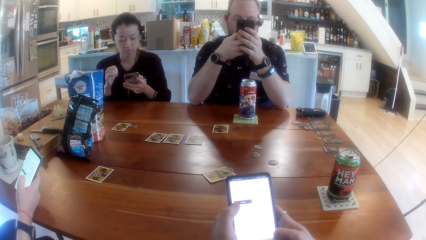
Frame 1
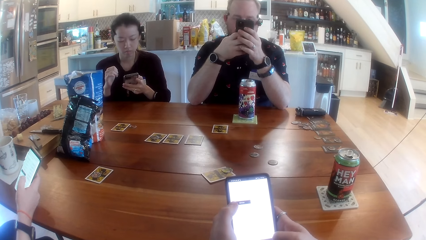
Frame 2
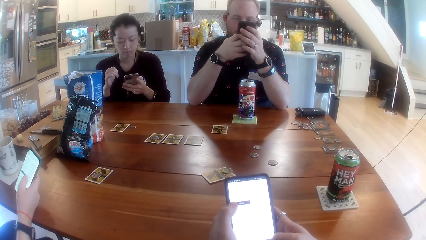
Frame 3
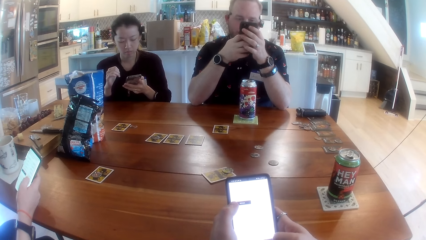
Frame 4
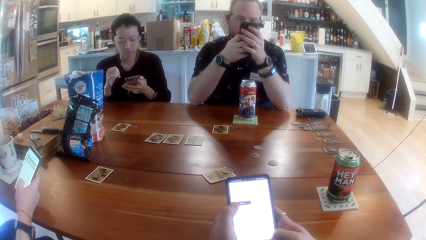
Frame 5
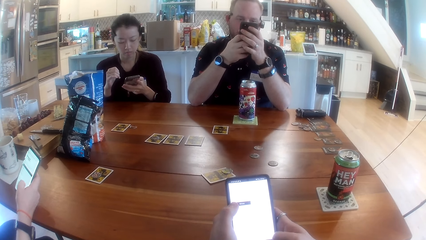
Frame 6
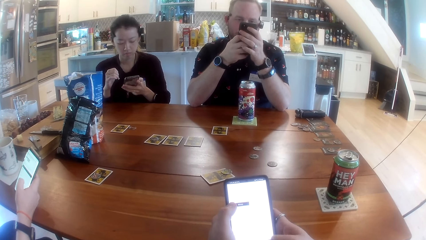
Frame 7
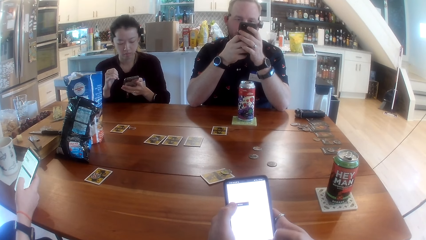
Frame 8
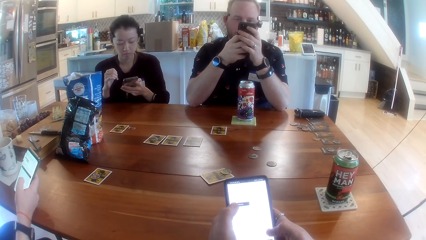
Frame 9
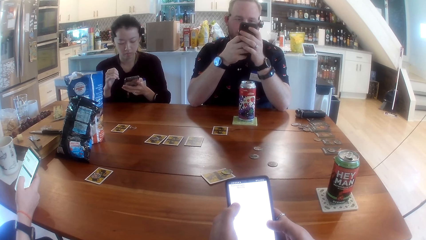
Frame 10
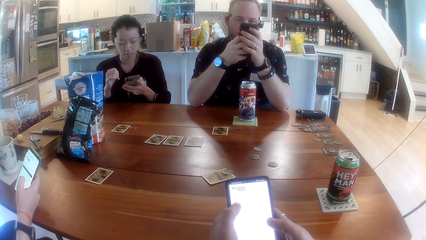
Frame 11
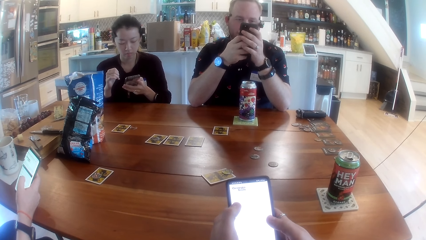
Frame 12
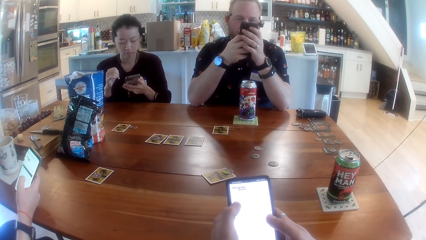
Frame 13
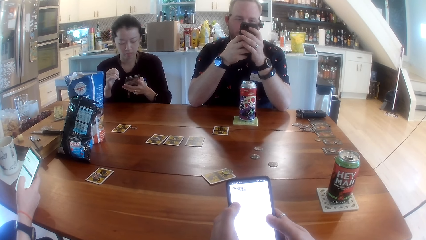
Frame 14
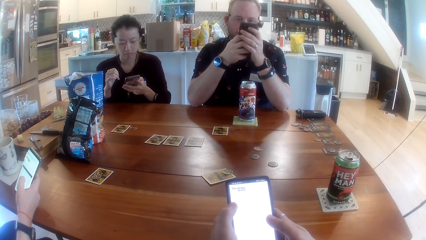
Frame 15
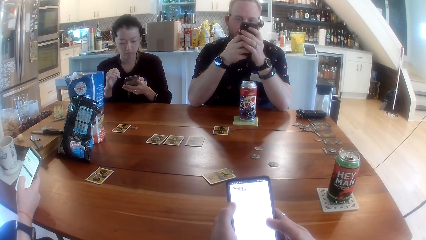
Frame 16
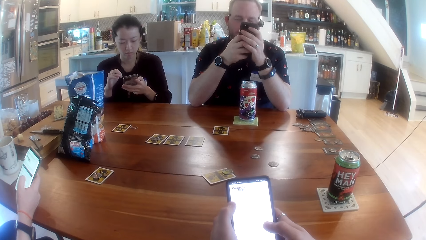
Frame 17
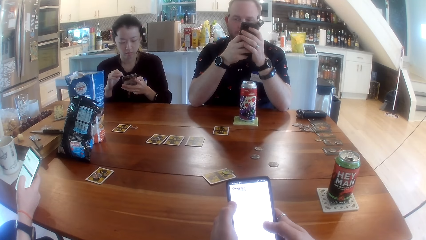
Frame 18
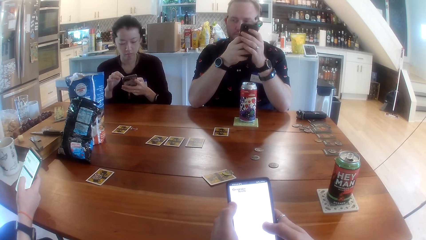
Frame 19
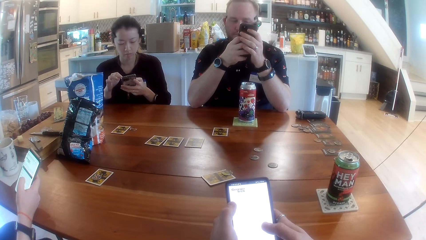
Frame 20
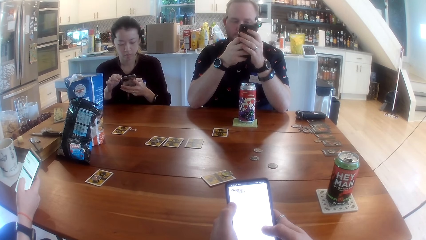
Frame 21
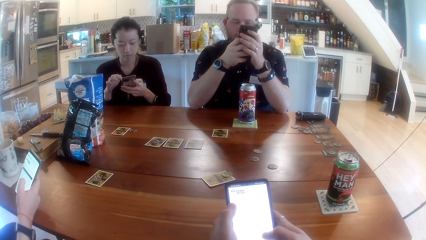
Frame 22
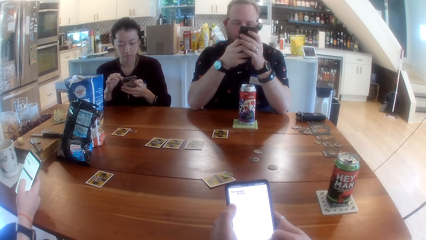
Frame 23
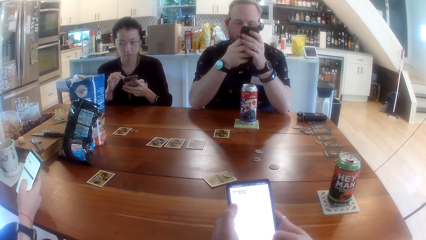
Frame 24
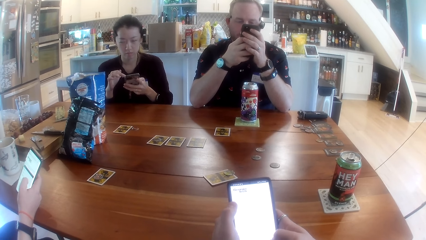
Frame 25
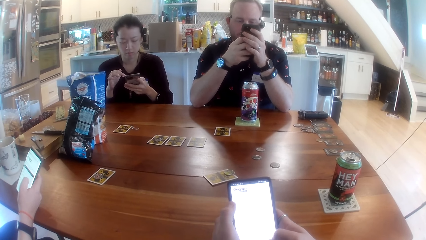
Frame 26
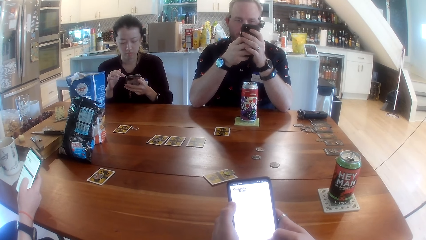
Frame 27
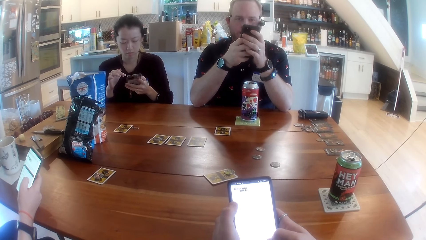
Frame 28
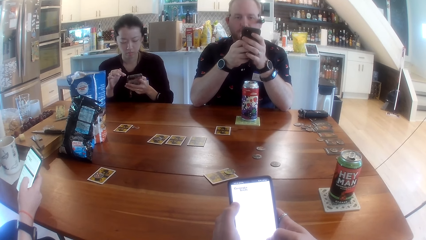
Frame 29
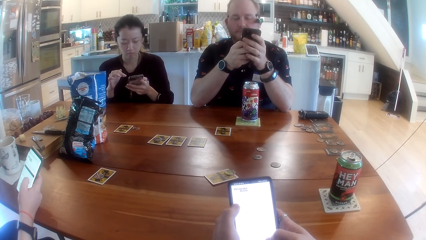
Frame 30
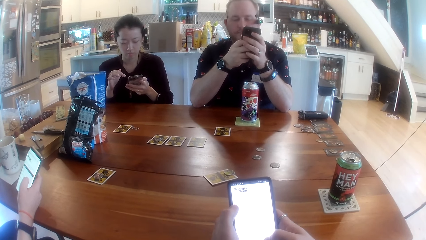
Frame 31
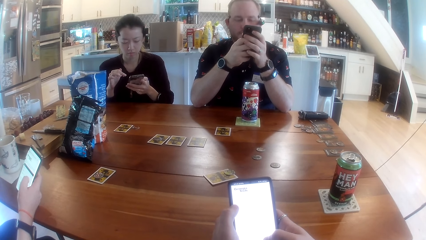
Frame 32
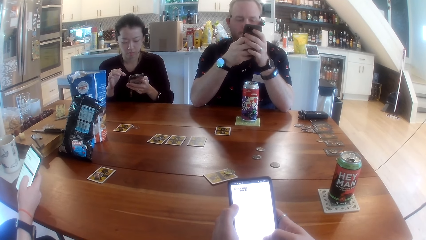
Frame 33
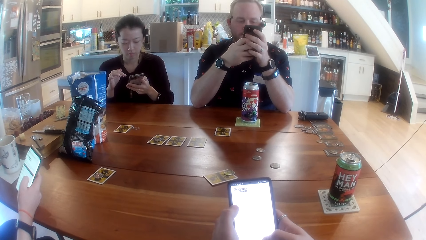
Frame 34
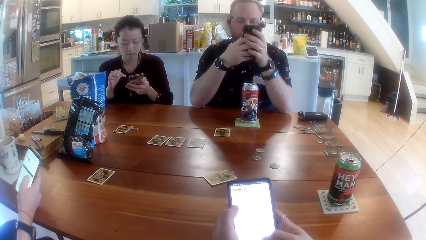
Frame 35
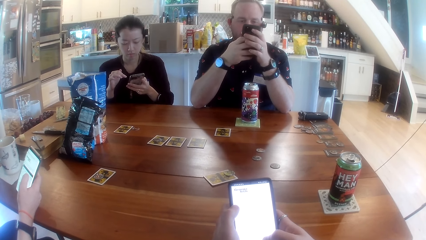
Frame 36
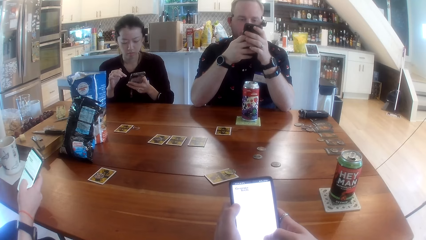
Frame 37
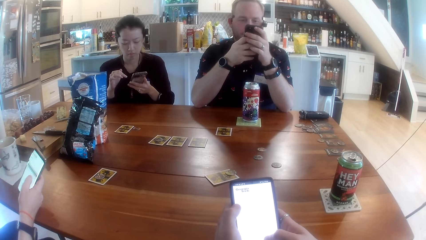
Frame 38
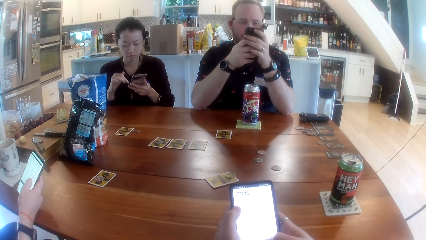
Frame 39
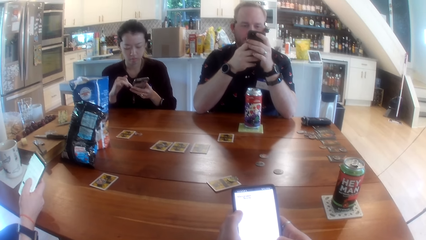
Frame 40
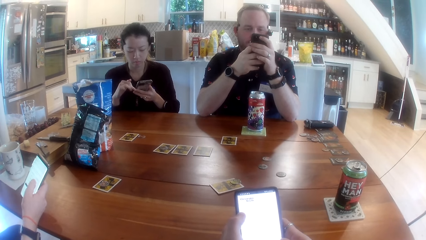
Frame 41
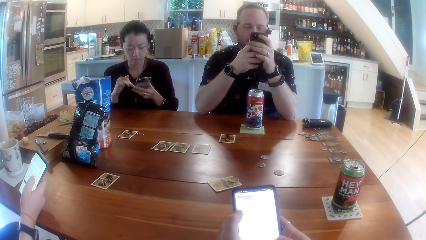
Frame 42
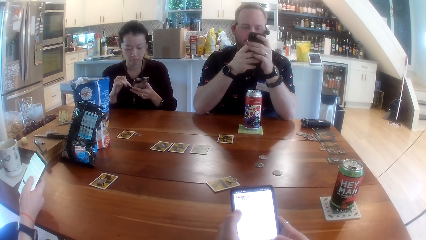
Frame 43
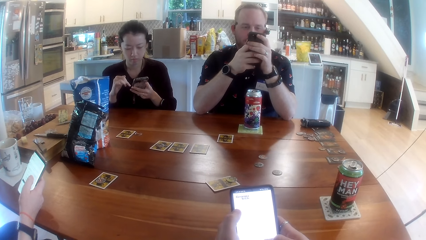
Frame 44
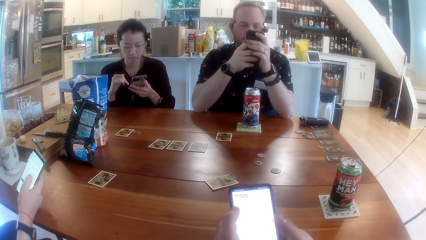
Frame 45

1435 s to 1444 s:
The woman operates her phone with her right hand.

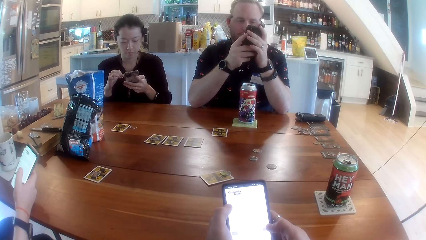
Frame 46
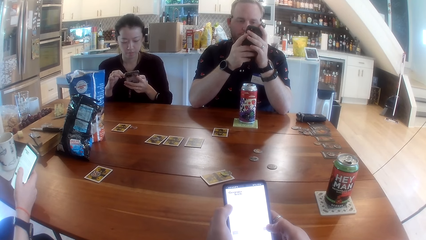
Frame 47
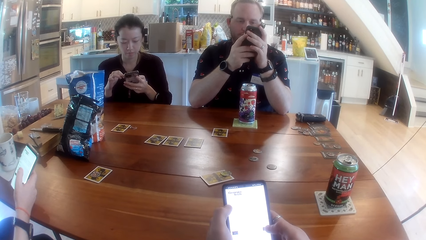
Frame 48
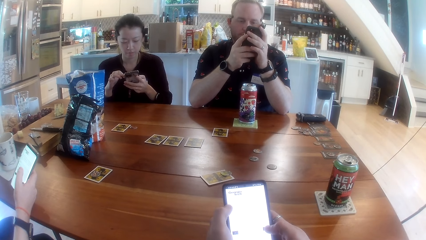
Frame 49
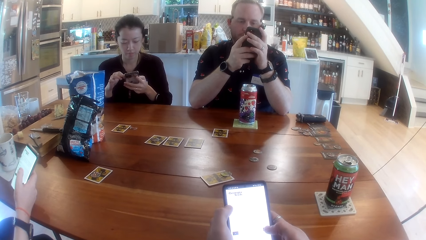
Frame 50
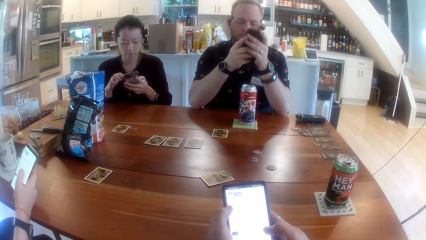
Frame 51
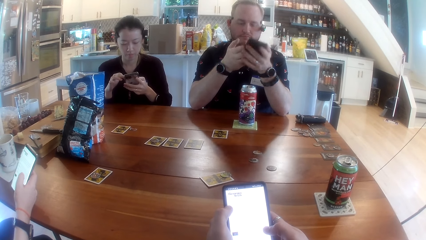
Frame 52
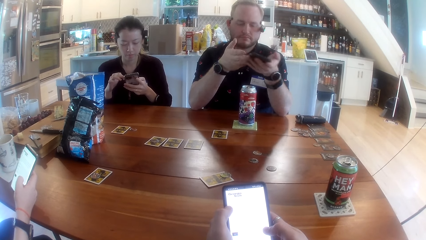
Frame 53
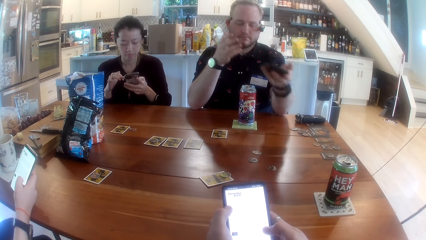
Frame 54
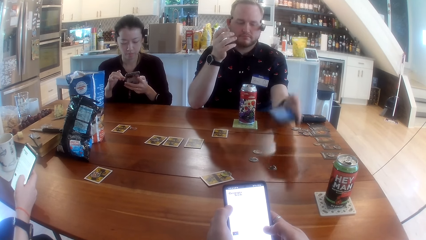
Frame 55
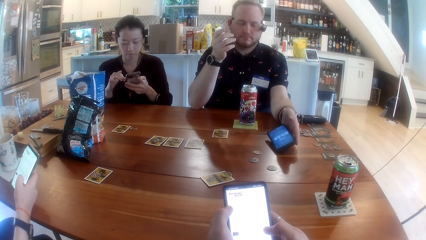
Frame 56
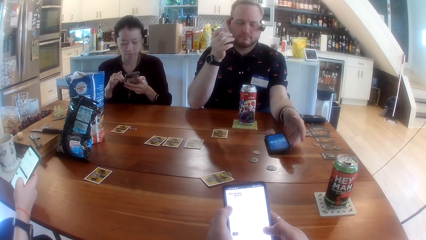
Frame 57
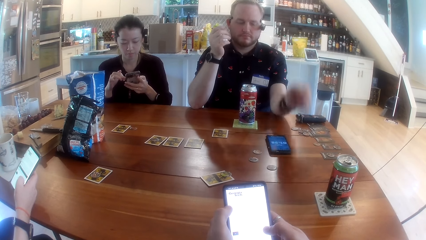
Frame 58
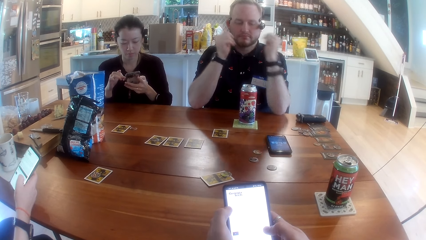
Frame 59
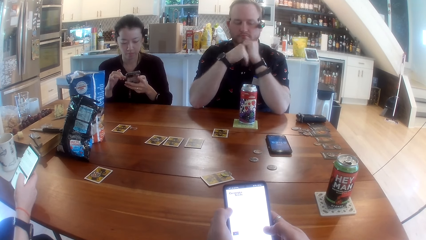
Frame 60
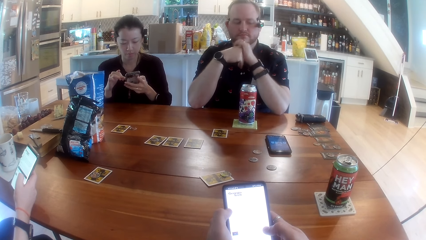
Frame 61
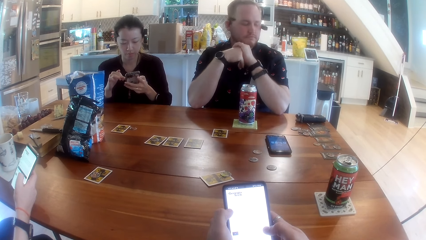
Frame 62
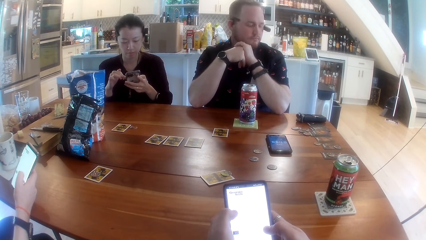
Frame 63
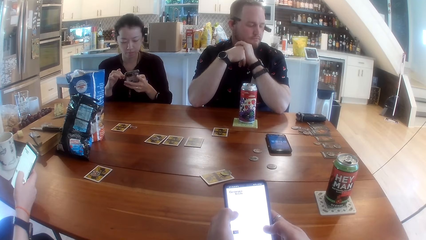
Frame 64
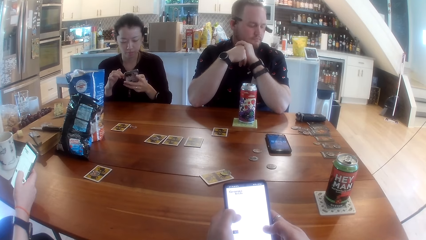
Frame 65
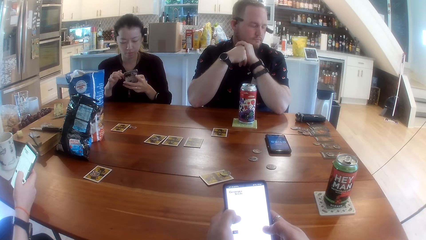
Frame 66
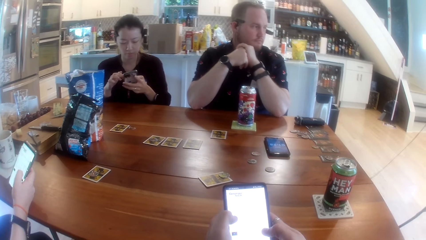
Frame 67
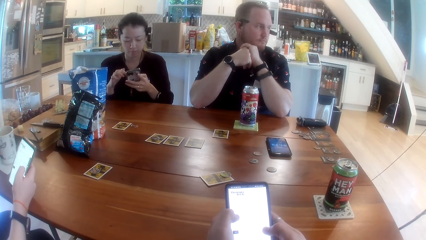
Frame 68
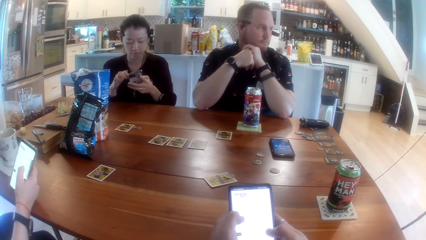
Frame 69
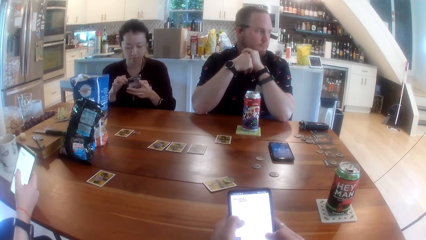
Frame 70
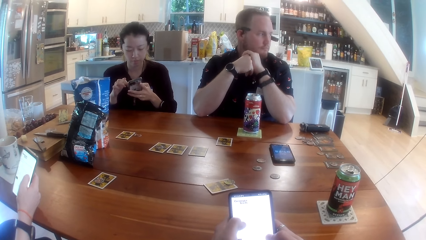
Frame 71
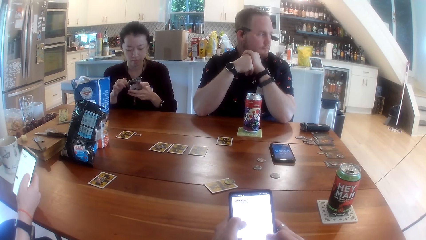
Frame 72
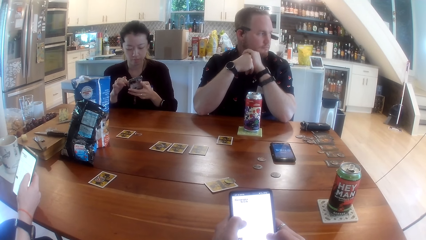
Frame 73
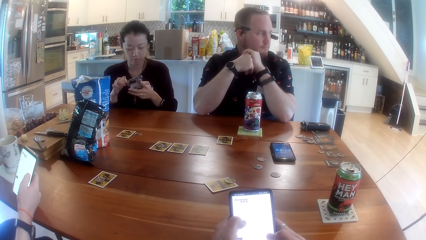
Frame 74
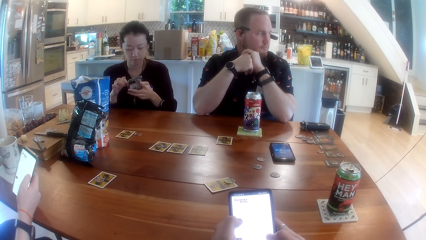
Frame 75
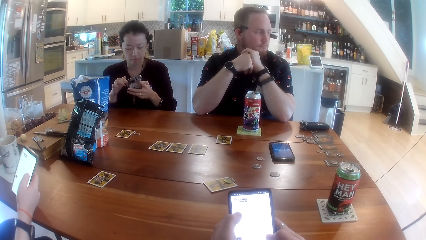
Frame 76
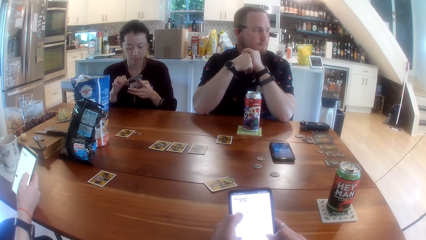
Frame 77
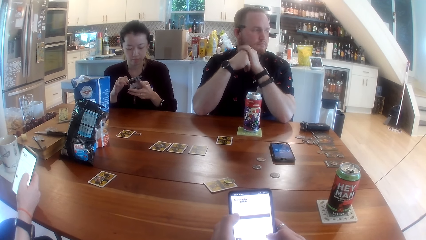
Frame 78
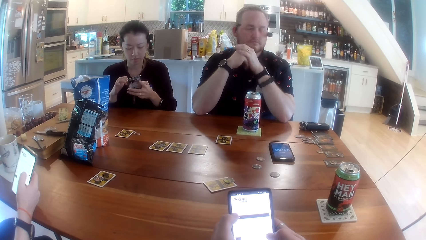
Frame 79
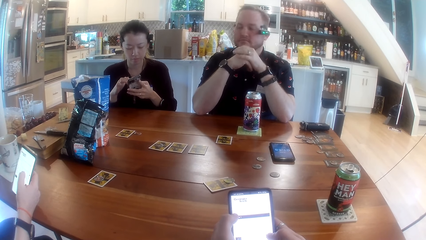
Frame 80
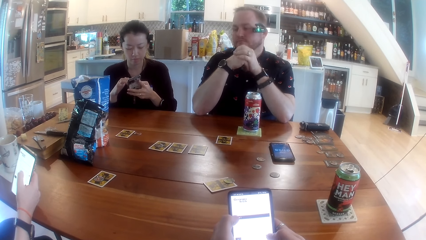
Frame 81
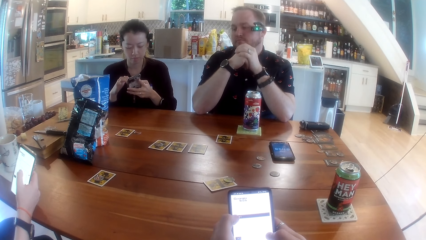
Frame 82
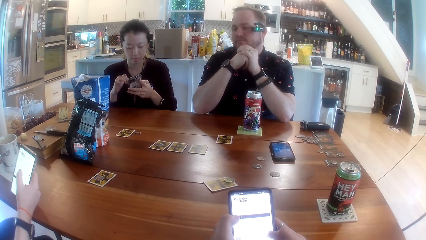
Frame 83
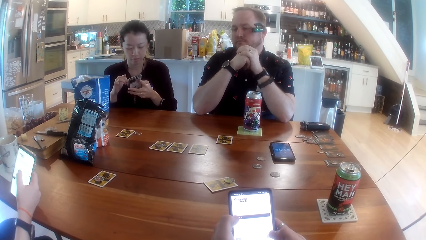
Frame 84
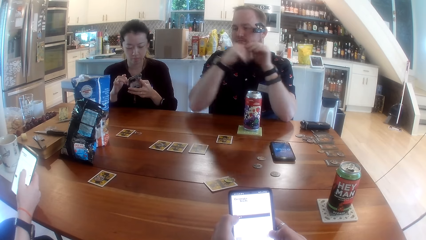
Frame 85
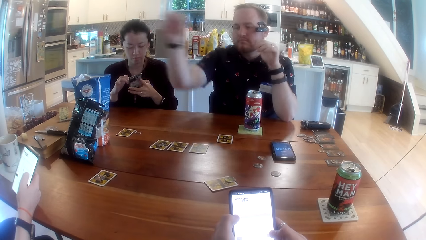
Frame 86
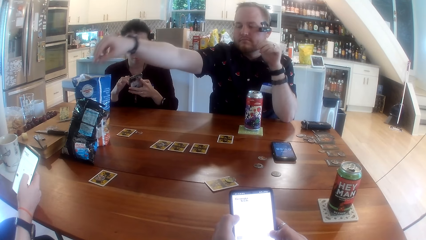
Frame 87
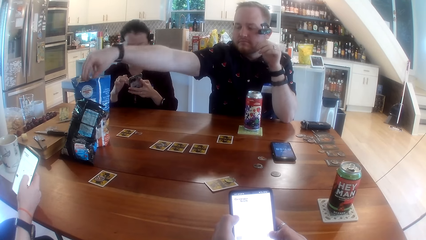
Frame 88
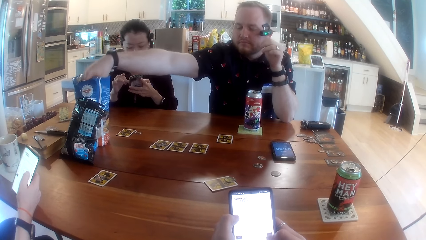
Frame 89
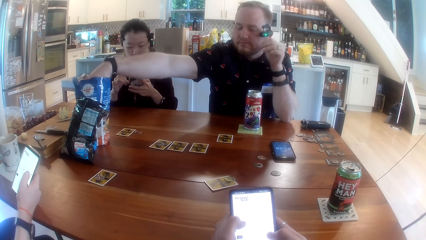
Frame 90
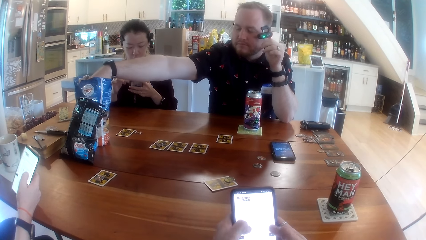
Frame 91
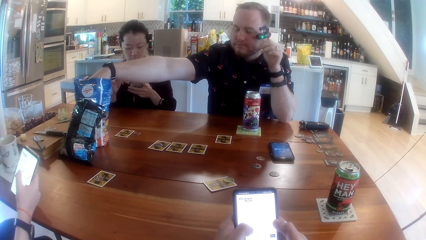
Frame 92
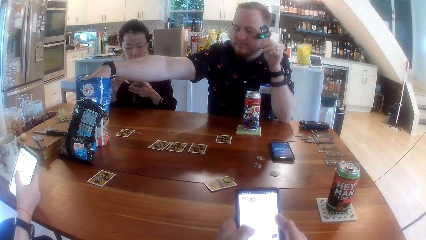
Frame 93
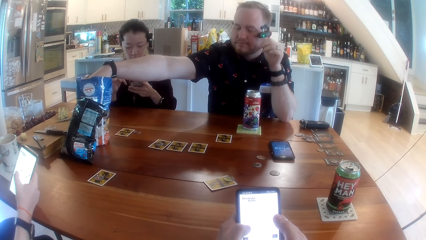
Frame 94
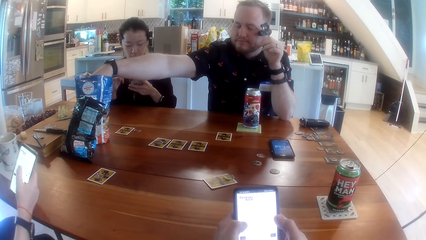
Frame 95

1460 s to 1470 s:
The man puts his phone down on the table with his left hand. The camera wearer scrolls the phone. The man reaches into a bag of chips on the table with his right hand and stretches his hand.
